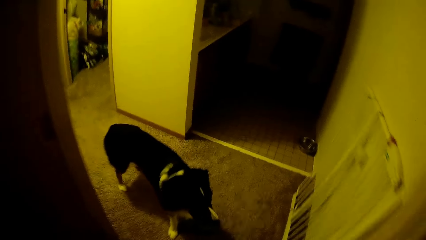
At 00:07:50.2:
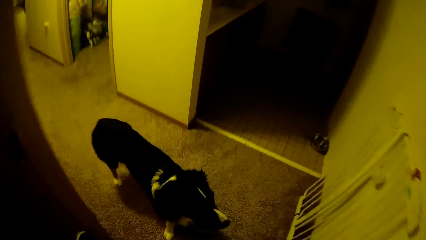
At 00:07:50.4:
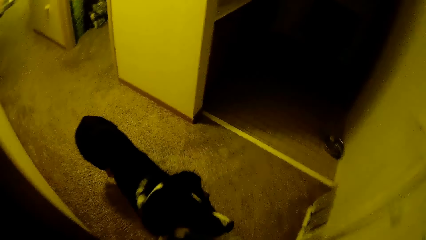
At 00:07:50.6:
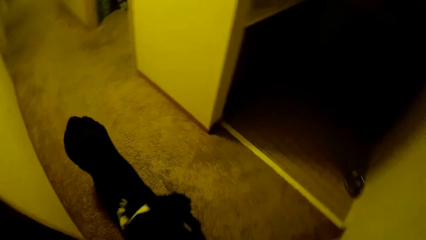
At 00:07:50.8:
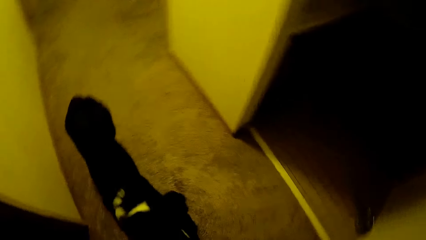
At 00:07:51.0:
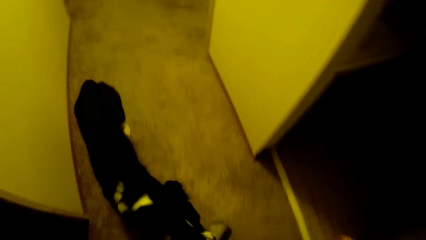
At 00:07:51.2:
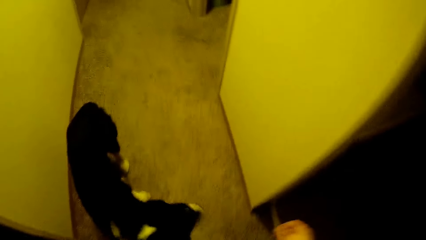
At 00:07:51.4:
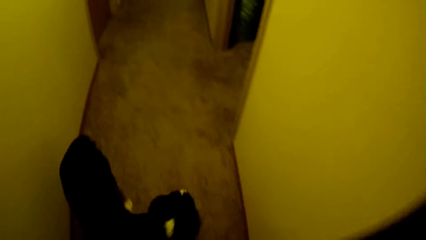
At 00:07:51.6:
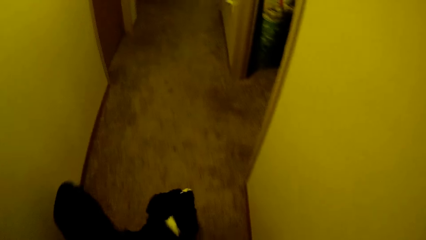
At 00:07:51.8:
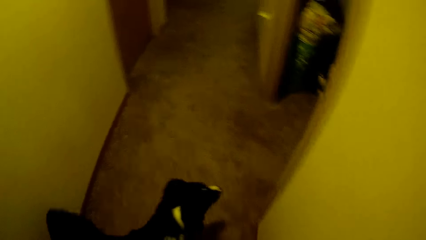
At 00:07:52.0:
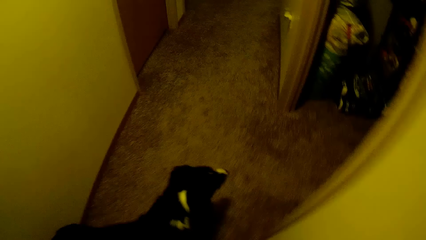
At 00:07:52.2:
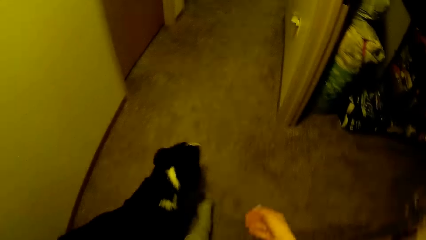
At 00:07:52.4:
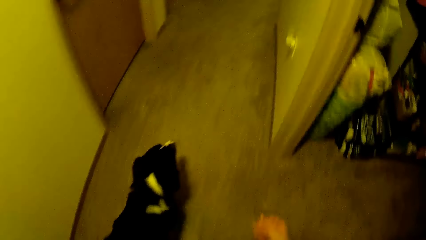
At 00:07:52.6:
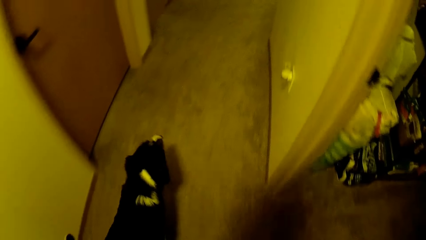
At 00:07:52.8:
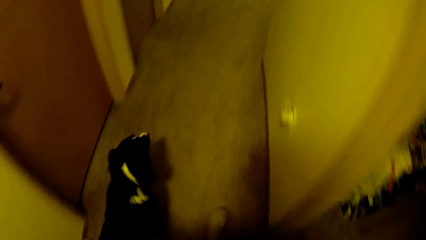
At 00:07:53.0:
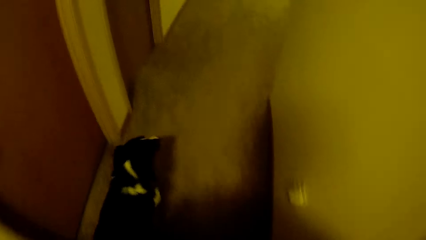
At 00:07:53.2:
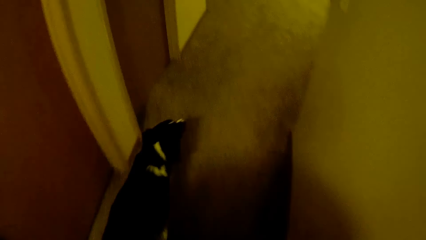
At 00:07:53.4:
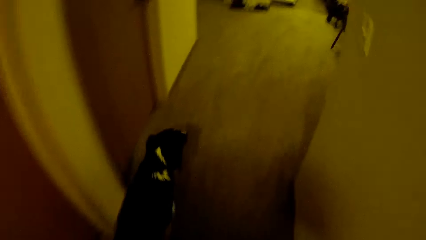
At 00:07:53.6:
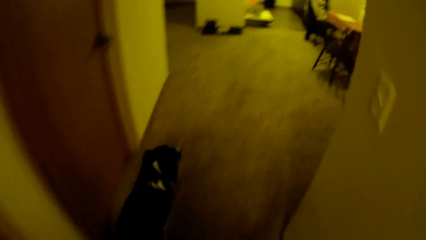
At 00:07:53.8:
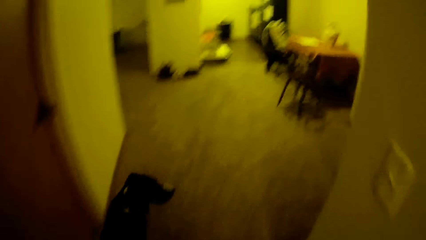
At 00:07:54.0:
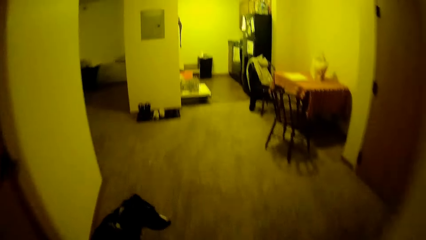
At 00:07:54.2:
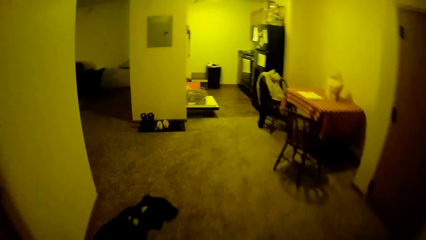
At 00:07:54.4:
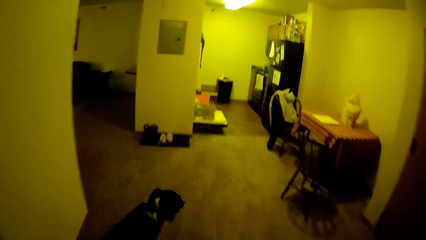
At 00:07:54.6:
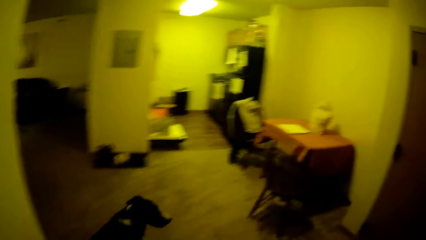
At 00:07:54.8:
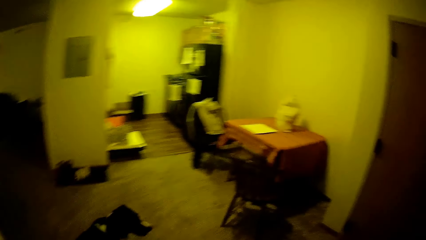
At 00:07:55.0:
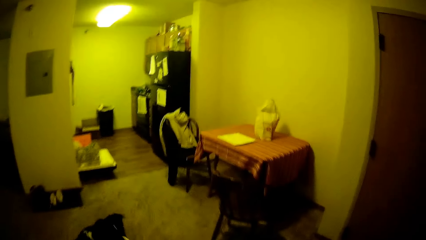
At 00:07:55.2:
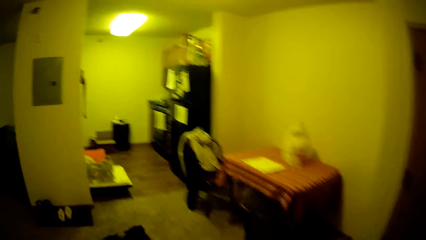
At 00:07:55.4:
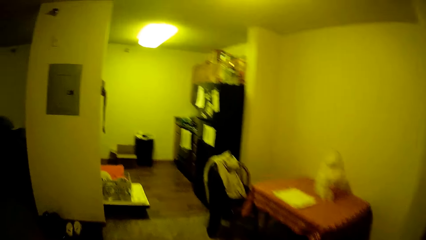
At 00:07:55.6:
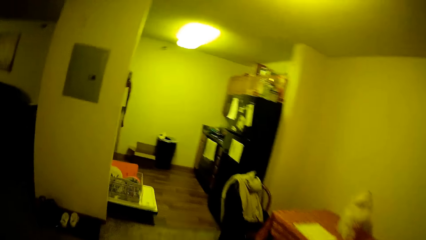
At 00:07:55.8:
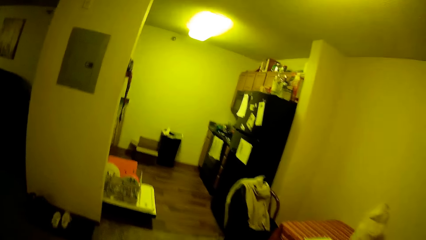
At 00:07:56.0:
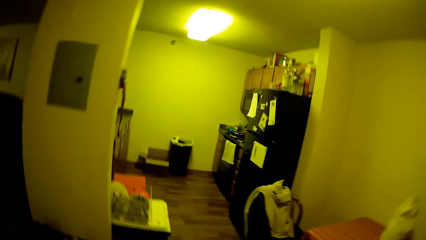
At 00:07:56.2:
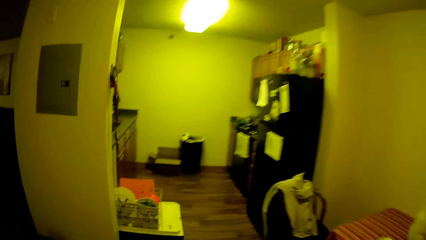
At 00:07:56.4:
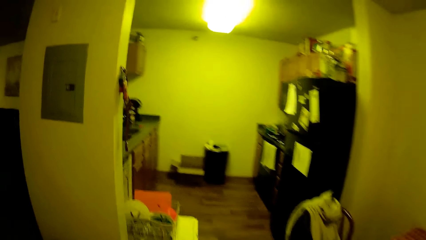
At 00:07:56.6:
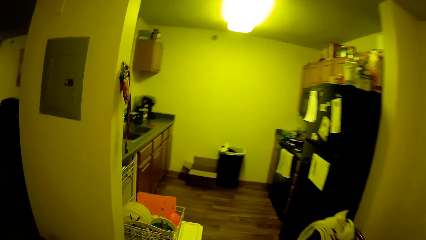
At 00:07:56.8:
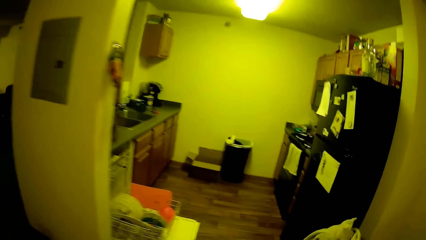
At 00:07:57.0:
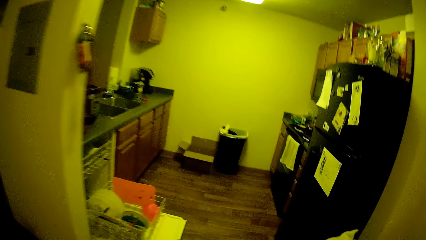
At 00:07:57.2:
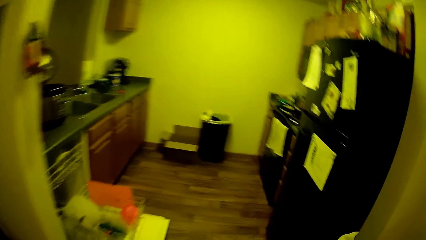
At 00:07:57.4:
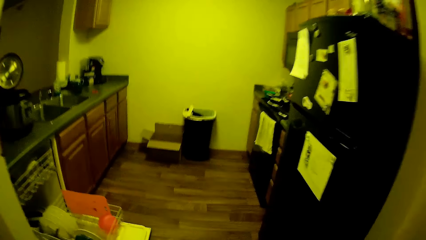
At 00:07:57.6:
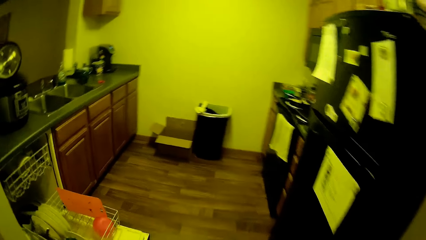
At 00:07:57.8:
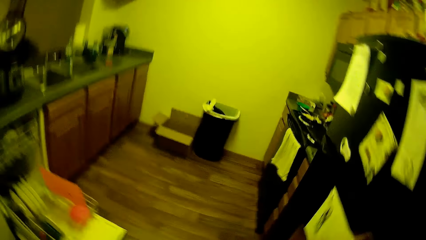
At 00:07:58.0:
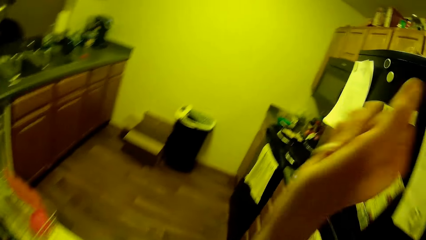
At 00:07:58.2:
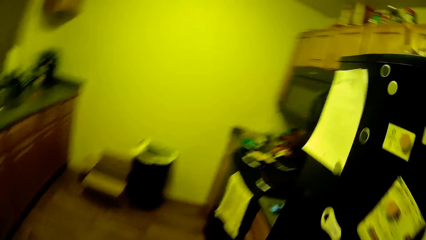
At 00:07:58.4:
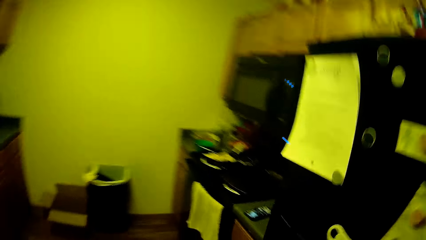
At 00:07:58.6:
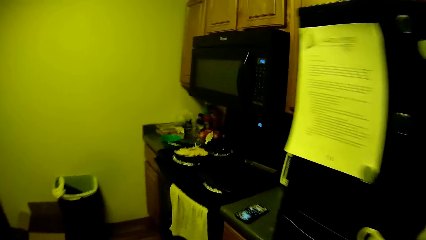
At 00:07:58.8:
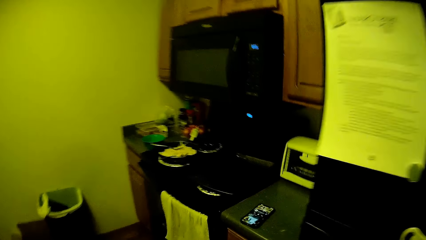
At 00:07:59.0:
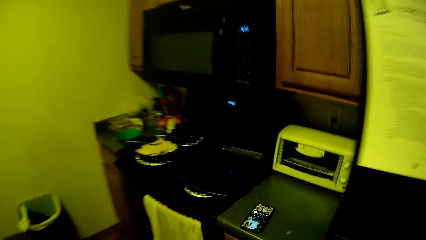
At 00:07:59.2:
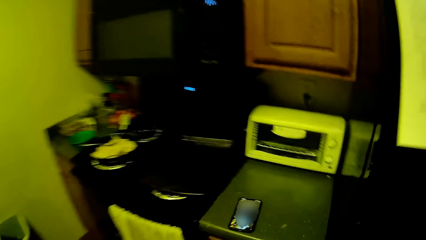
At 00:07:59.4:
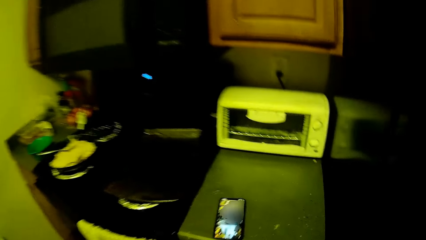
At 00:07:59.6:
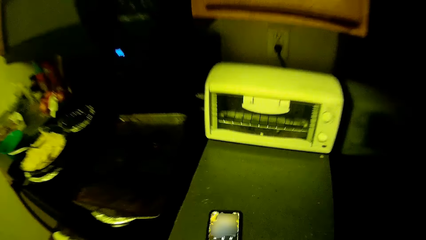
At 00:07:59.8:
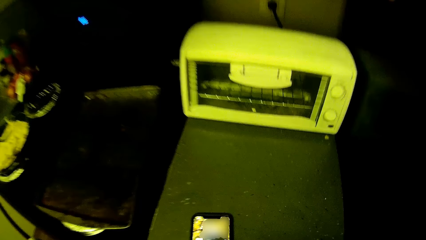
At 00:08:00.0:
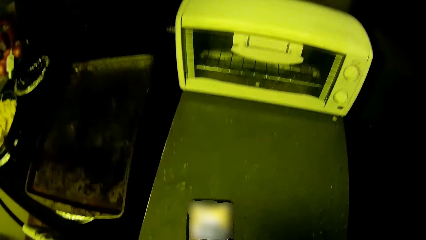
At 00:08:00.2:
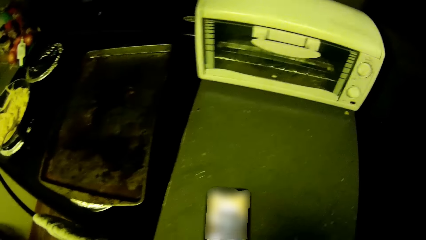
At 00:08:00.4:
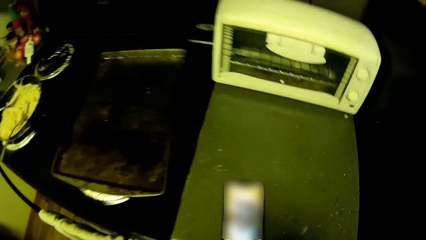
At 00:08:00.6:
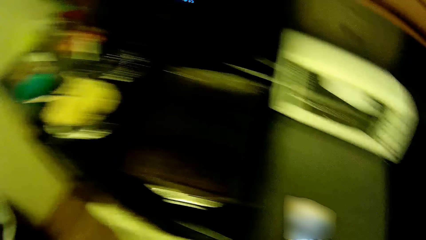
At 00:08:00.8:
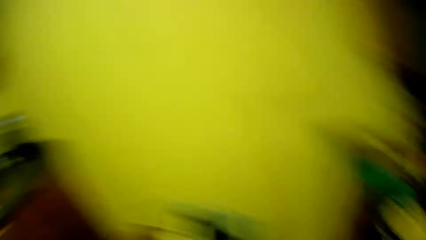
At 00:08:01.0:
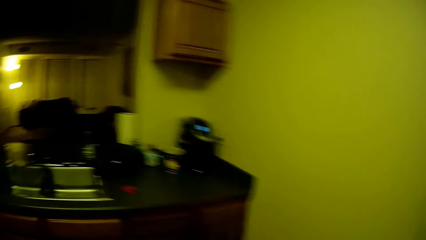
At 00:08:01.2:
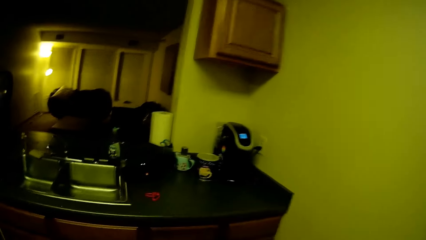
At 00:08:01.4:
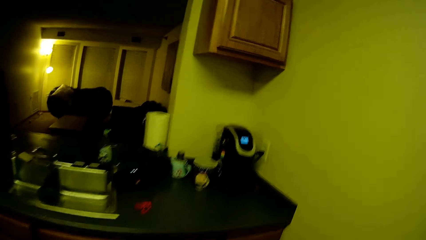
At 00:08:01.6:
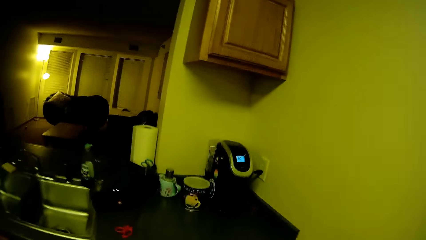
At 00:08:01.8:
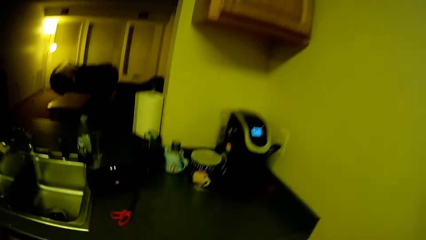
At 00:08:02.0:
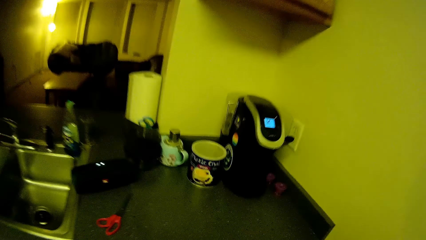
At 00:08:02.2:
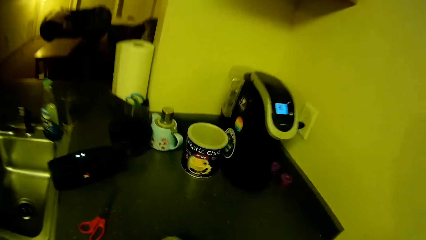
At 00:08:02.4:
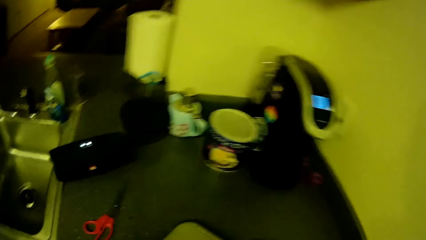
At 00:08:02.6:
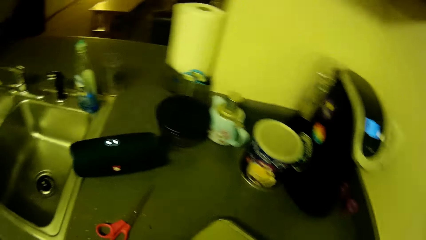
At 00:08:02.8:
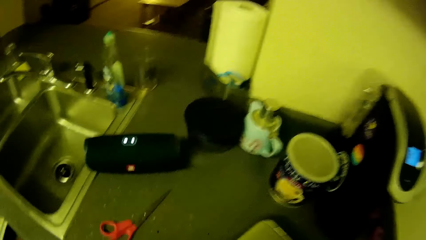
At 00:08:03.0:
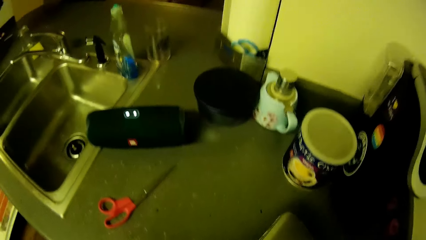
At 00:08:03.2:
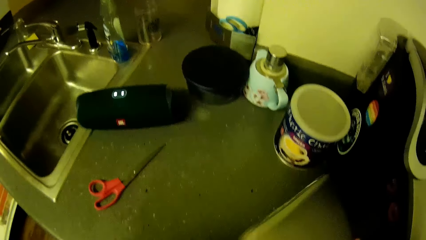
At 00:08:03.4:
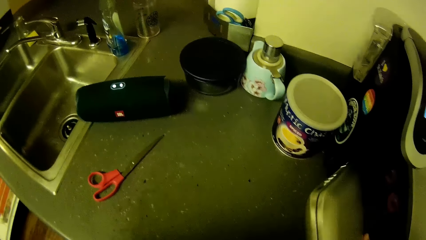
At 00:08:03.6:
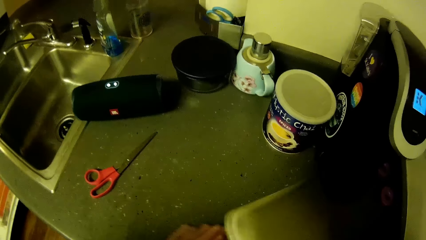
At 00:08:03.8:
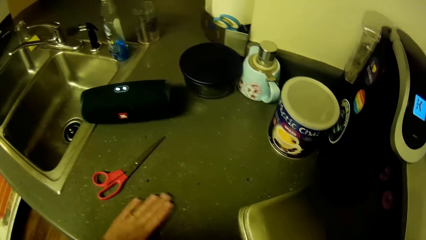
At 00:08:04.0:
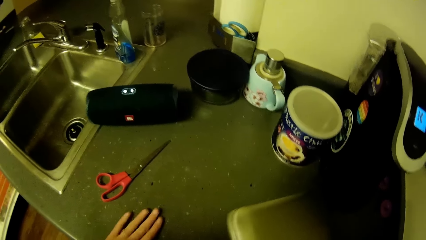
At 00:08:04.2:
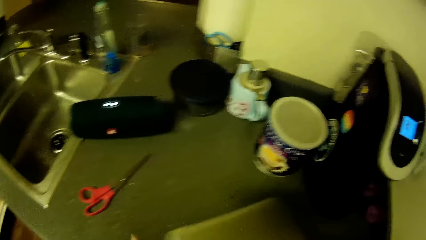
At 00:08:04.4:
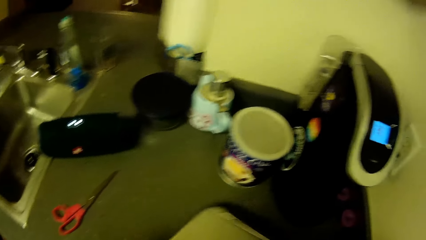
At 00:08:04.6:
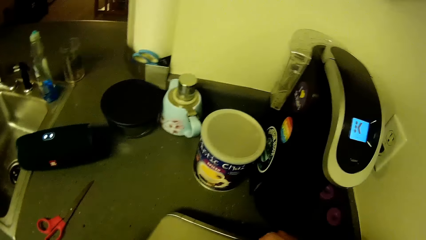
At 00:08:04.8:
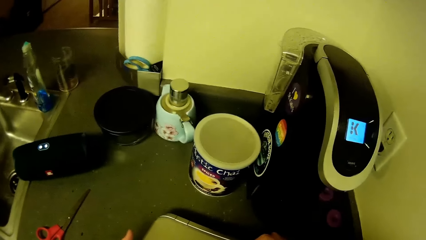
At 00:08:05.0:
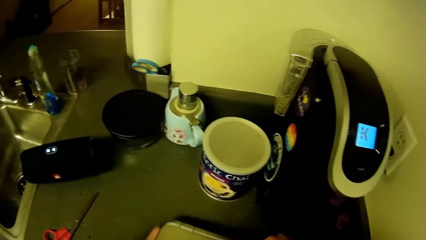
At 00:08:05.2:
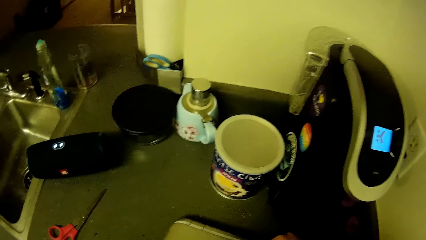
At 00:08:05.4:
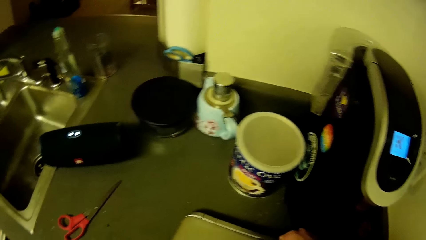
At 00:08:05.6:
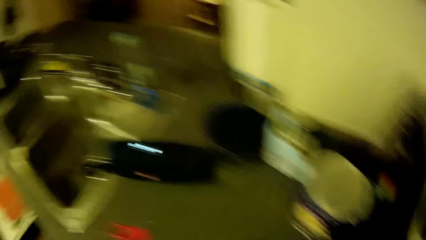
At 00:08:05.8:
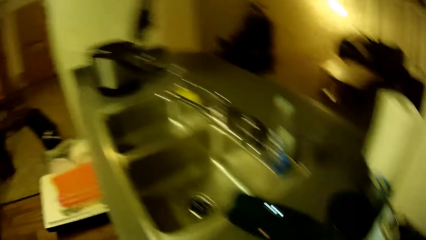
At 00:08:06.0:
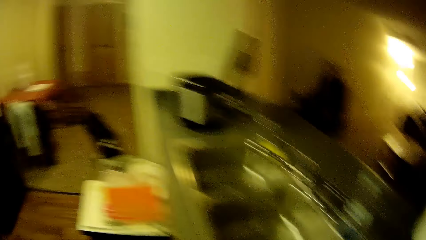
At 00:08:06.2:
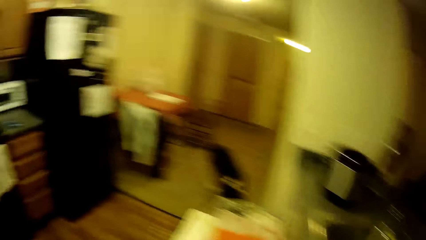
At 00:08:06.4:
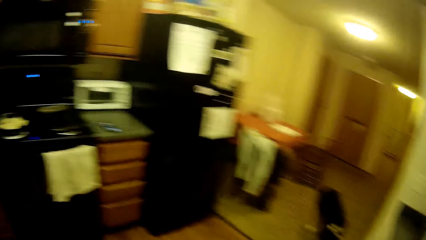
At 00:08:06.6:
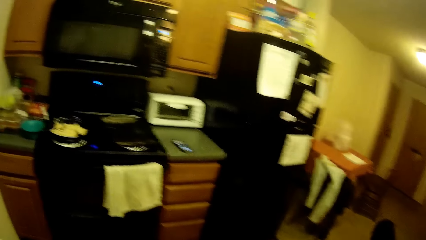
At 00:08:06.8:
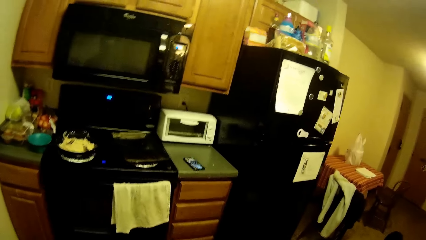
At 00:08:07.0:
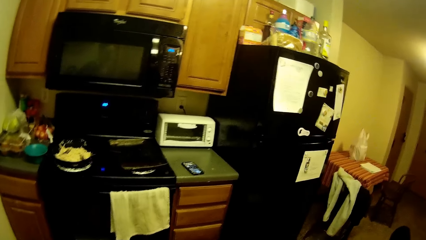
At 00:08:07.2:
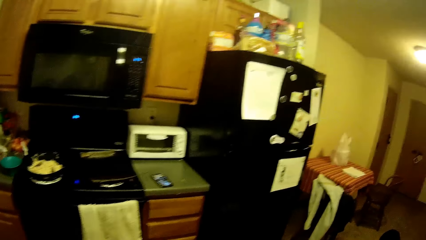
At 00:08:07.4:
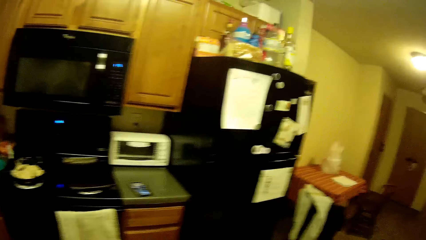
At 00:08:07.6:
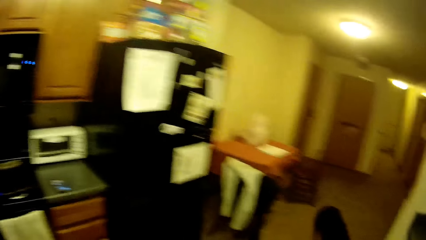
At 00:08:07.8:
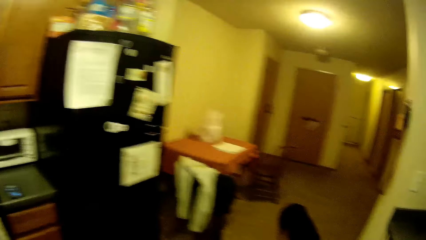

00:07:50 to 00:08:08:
The camera wearer walks towards the kitchen. He leaves the room. A dog walks towards the kitchen. The camera wearer moves the hand. He operates the phone. He steps forward. He moves the hand. He drops the laptop on a kitchen slab with his right hand. He moves the hand. He steps forward.
